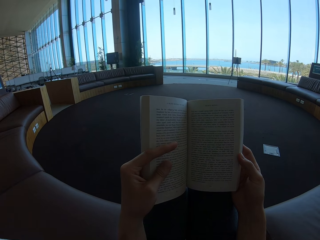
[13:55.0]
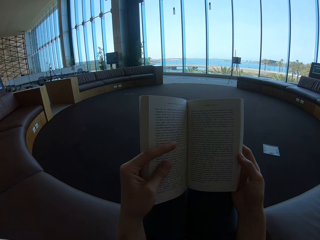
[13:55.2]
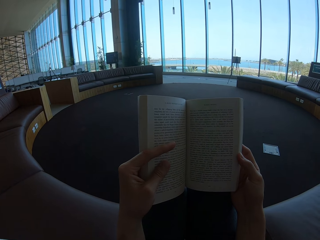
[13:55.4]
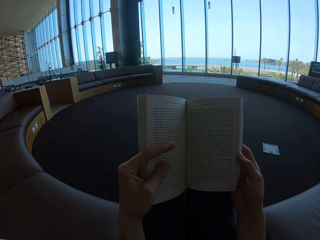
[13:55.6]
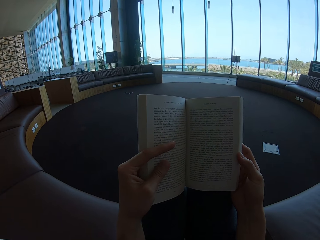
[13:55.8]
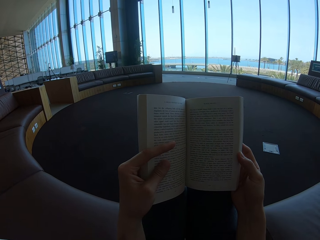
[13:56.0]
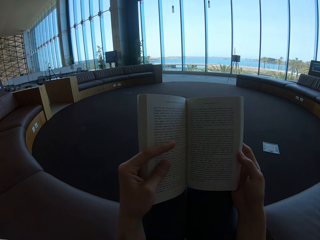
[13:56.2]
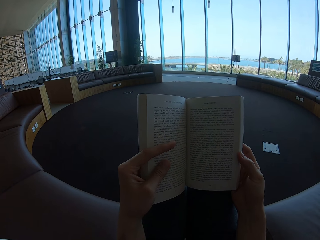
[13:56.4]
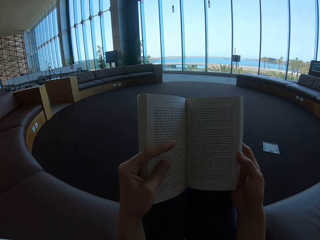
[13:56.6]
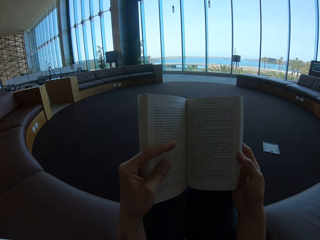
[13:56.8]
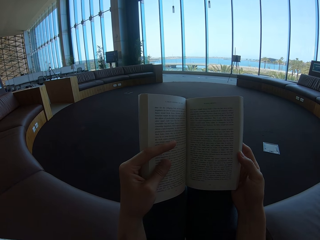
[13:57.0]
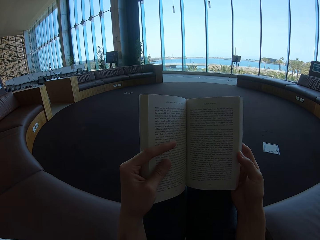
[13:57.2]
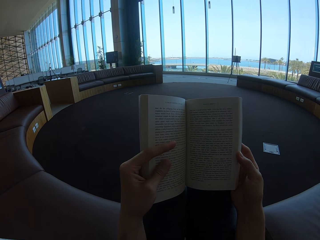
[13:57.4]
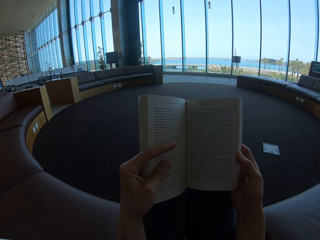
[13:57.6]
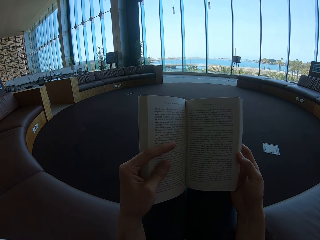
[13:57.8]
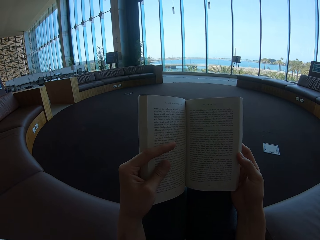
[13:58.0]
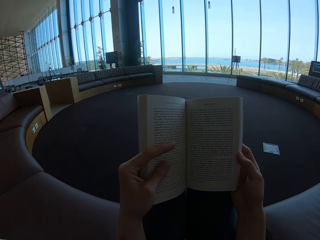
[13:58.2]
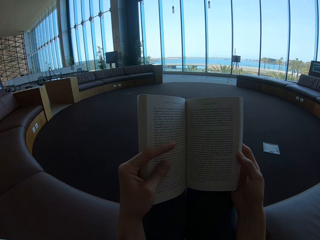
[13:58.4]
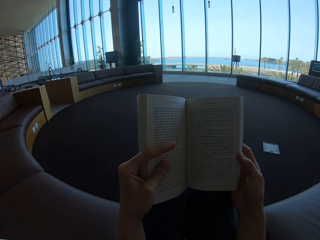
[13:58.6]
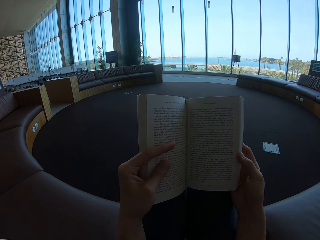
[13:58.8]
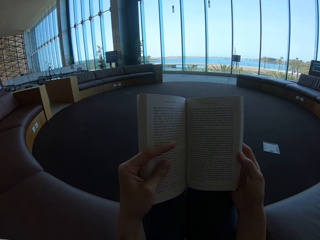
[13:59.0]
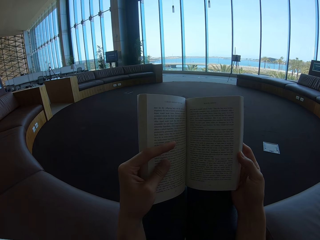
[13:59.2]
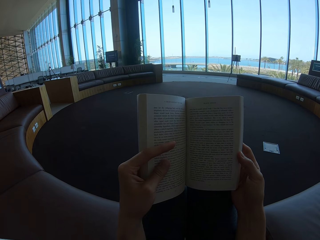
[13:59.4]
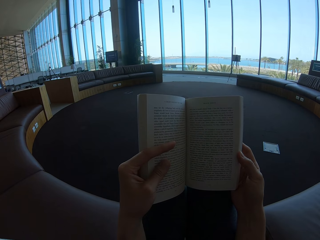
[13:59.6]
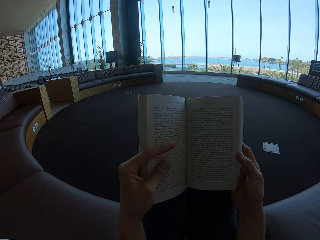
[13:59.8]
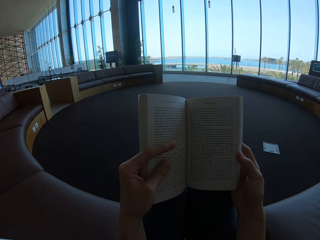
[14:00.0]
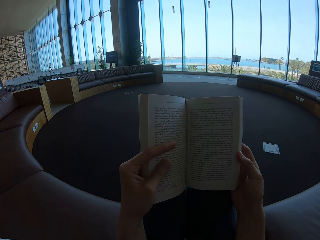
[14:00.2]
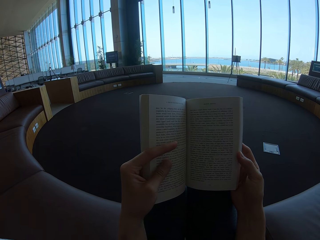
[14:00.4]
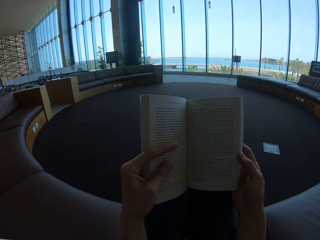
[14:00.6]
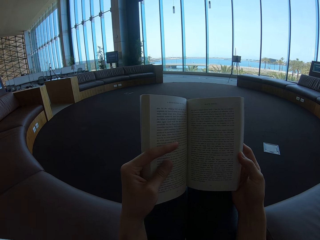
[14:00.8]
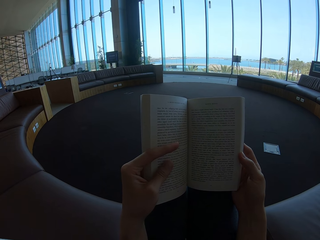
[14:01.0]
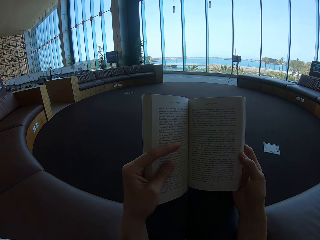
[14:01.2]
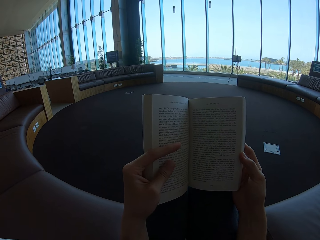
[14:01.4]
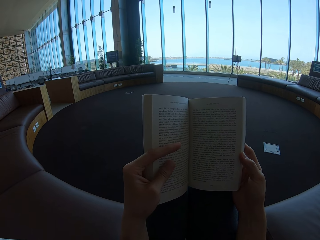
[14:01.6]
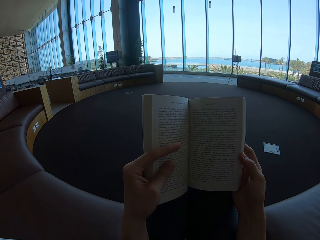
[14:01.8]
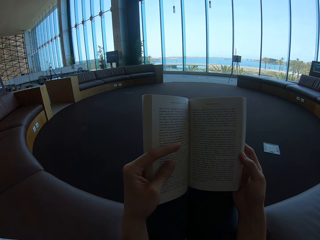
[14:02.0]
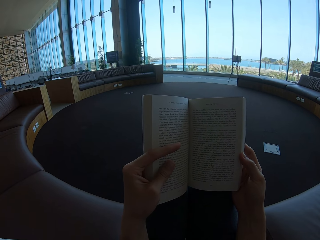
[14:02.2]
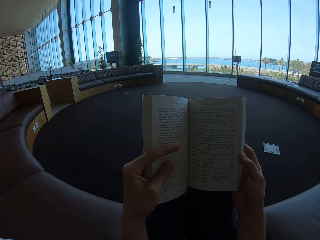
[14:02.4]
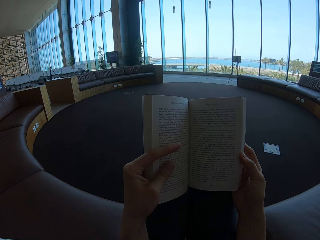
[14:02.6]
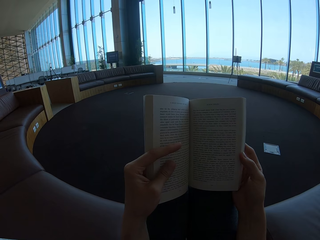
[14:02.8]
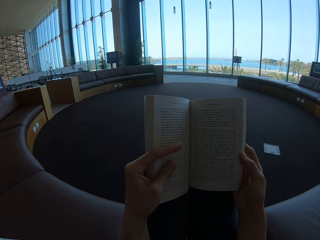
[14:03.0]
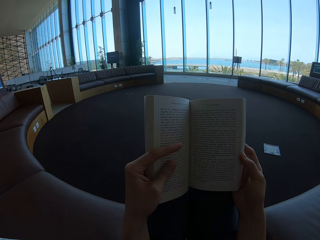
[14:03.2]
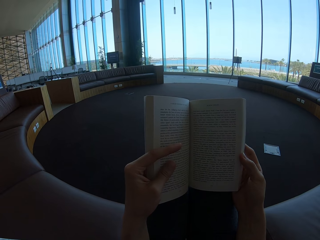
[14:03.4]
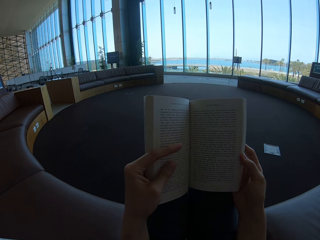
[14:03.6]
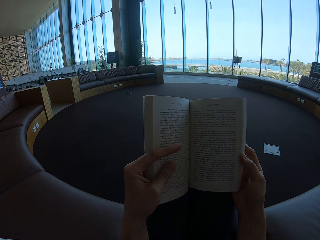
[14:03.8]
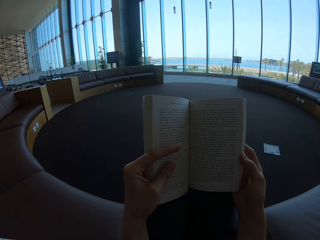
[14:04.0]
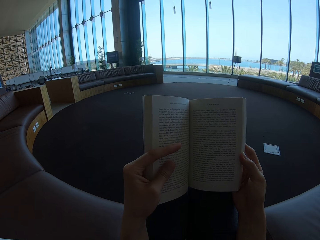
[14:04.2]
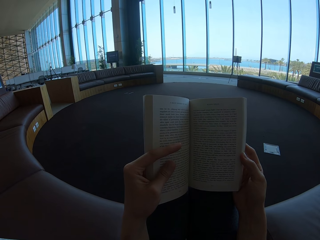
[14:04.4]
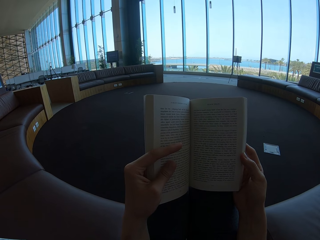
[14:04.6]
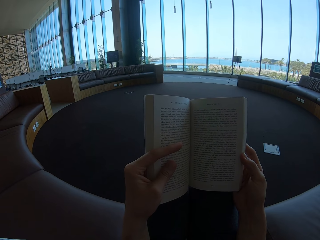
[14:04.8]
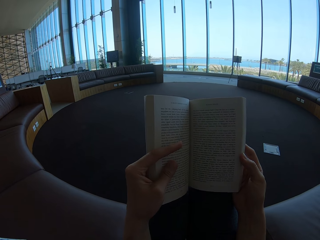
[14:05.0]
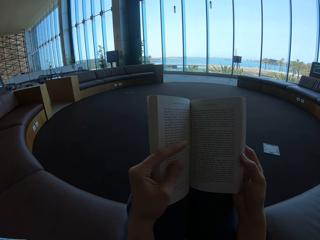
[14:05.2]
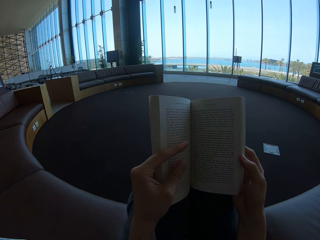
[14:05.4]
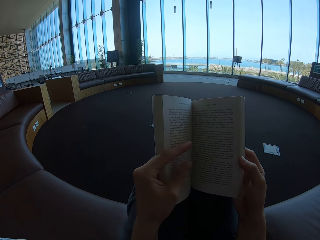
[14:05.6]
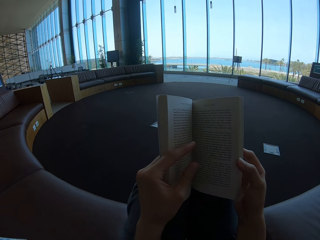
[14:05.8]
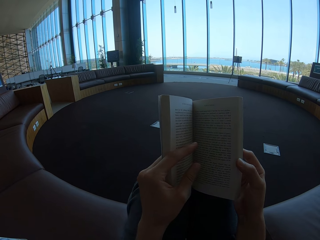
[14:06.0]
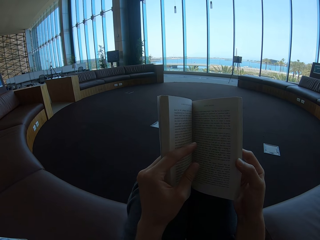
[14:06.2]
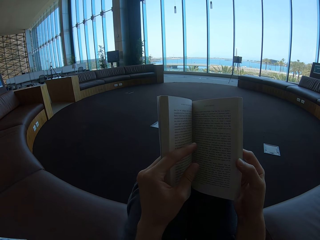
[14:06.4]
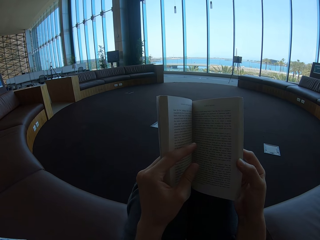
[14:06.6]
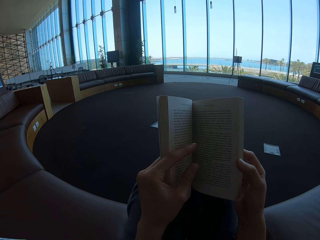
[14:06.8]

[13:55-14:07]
The camera wearer holds the story book with both hands.

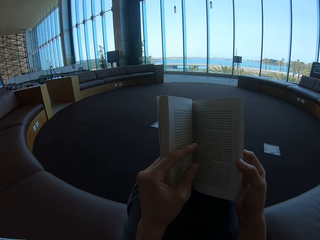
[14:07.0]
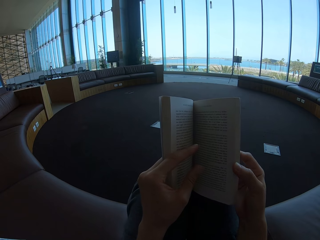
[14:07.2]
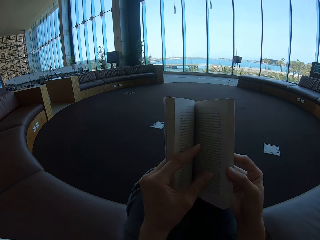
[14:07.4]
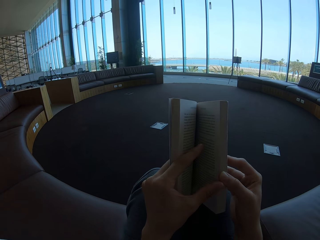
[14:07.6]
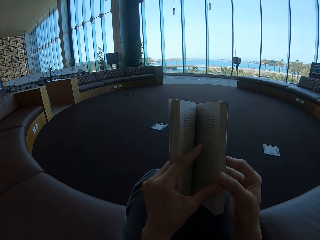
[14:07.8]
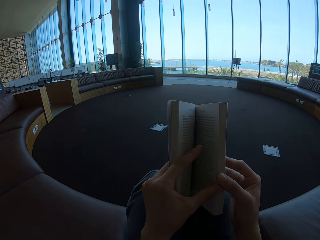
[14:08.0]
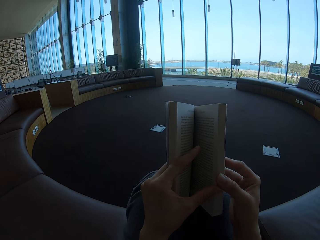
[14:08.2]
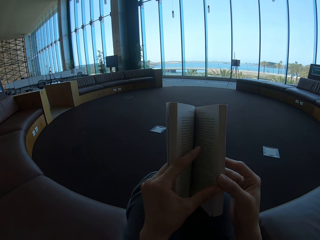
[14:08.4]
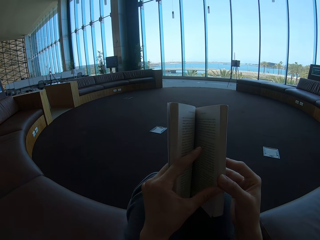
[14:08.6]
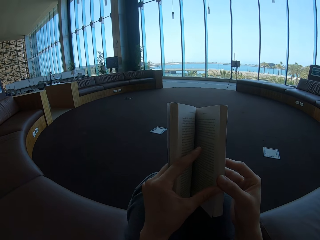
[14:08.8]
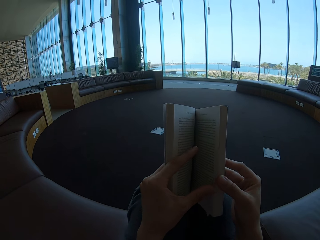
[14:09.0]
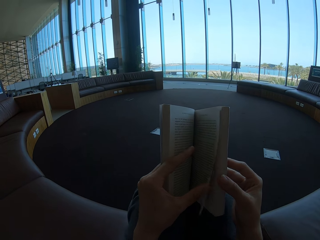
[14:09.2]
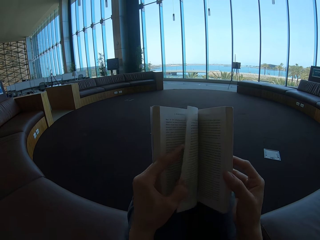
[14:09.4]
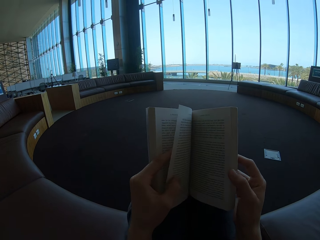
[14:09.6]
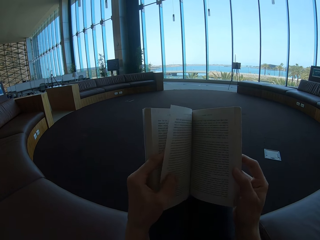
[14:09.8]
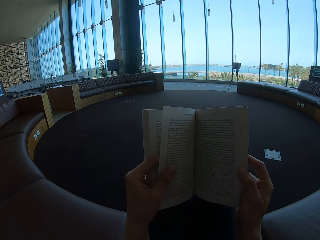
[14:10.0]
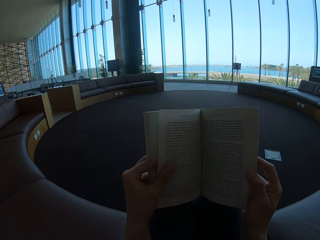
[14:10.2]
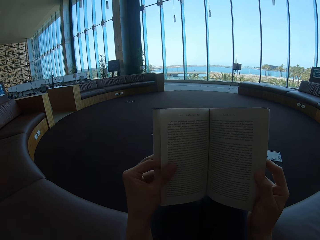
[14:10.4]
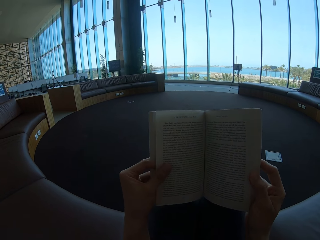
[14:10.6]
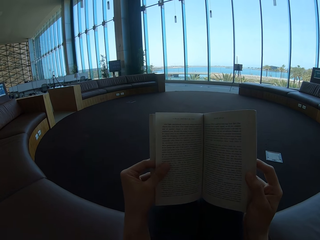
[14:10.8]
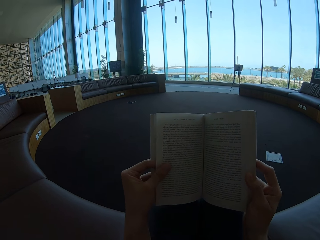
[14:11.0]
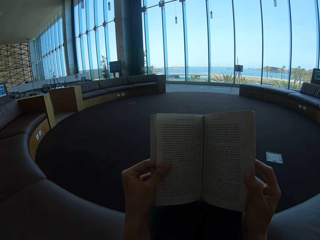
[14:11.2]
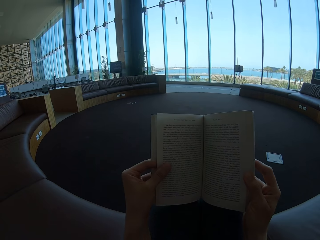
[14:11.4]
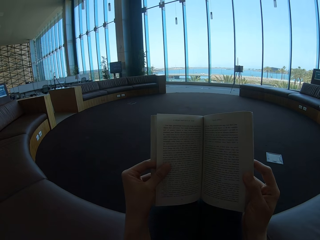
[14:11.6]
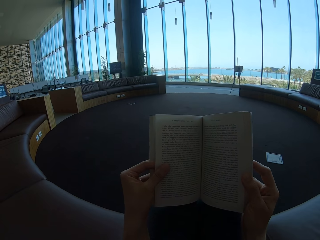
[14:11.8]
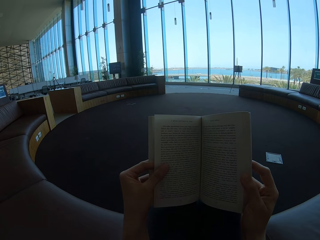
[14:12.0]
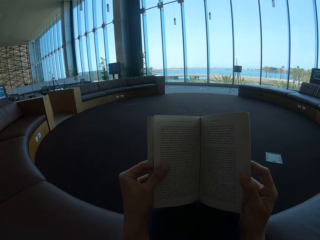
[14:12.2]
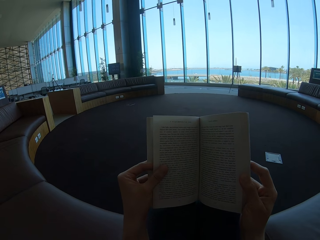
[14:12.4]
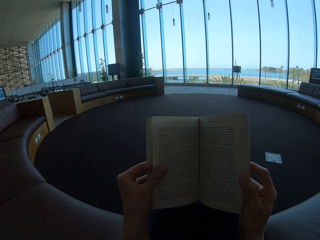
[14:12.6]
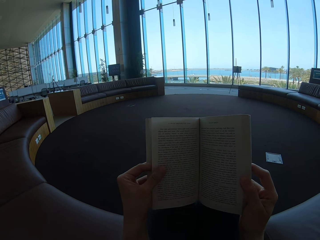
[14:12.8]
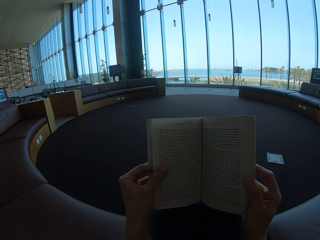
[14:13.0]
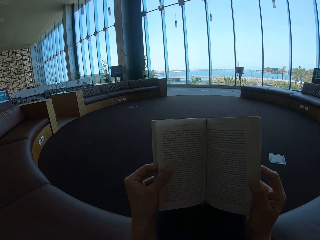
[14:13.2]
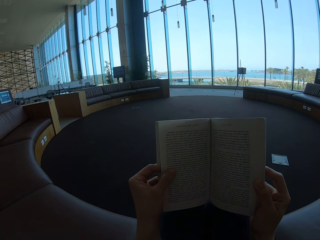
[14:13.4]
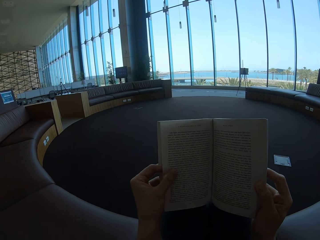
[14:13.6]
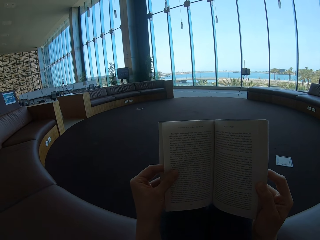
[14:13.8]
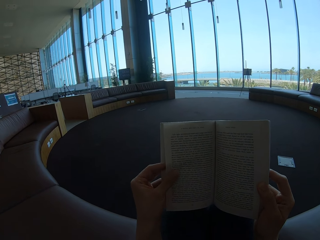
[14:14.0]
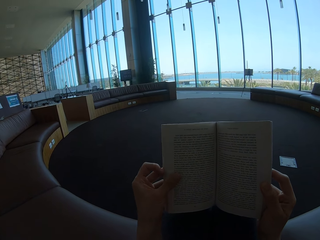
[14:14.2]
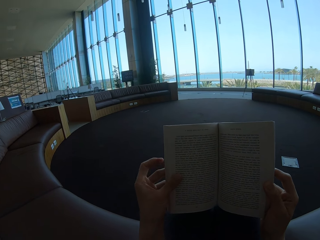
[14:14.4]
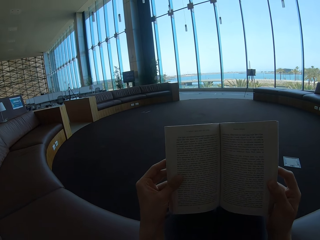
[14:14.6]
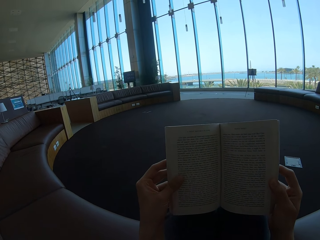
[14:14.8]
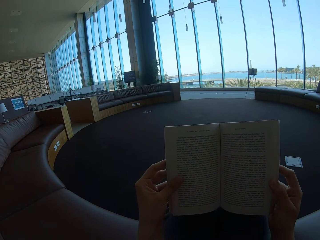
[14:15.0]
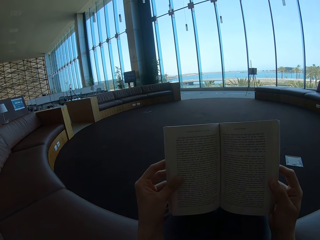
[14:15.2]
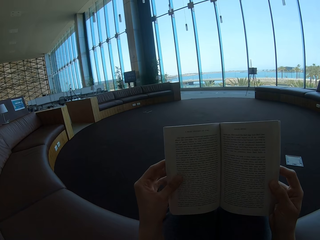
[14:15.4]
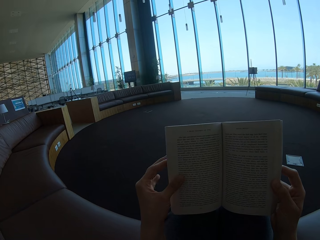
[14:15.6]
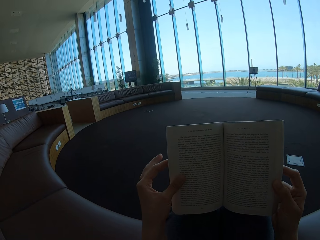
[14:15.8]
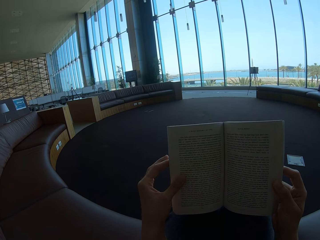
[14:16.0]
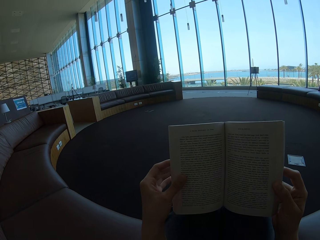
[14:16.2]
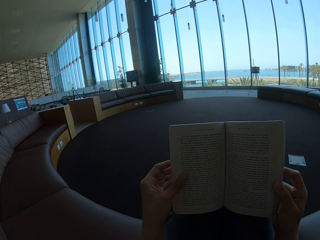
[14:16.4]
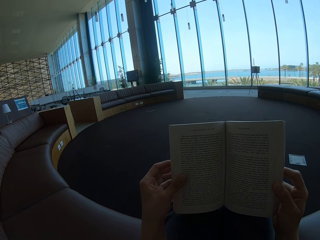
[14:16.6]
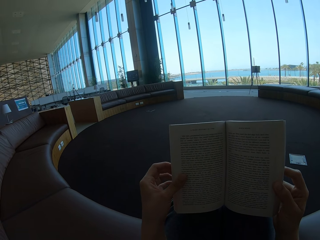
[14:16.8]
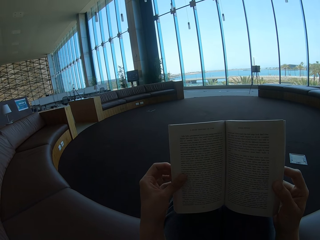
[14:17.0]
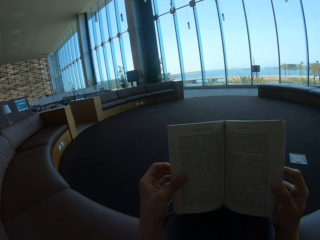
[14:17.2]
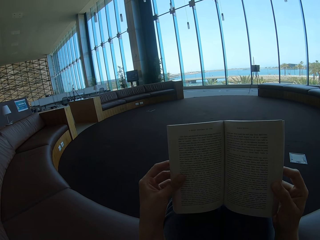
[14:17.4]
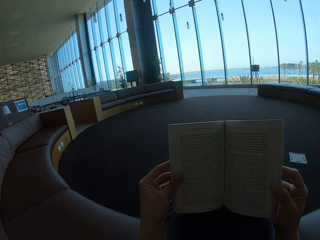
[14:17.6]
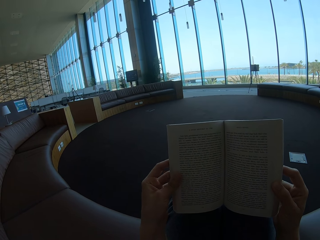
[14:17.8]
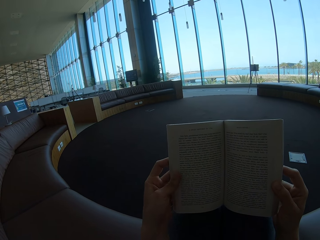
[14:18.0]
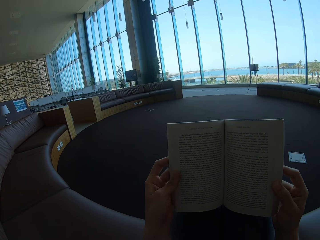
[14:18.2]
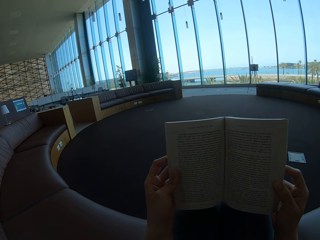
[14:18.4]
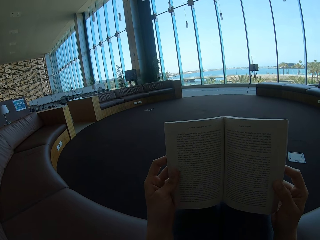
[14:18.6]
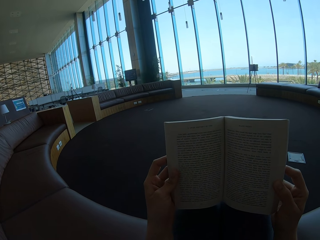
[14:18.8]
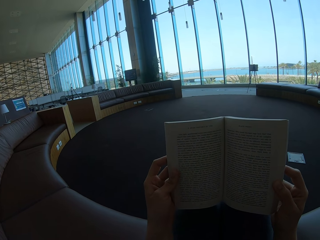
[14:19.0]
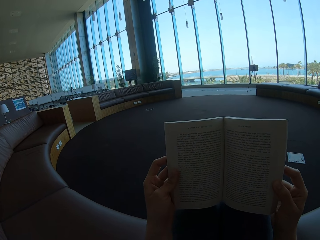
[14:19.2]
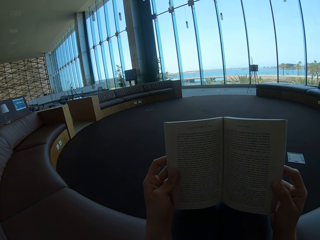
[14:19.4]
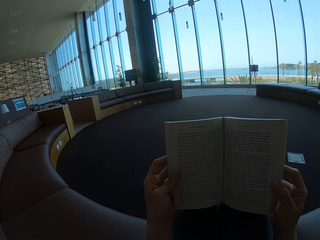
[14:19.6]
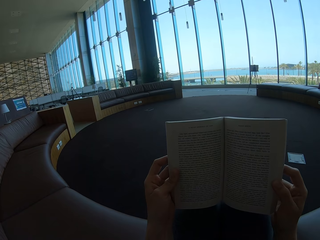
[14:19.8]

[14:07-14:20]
The camera wearer turns to the next page. They hold the story book.
